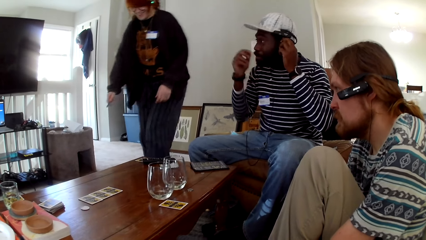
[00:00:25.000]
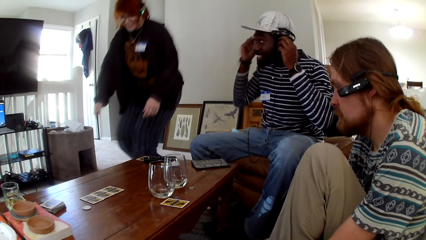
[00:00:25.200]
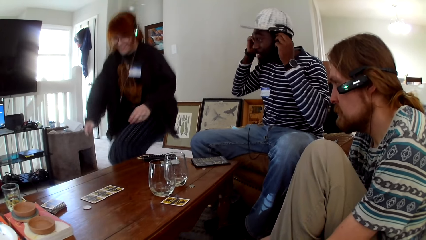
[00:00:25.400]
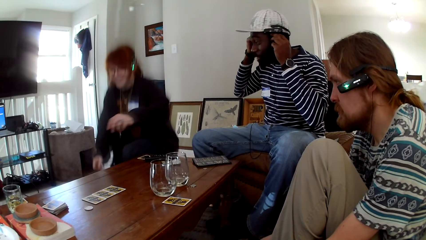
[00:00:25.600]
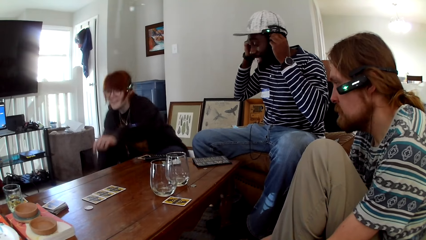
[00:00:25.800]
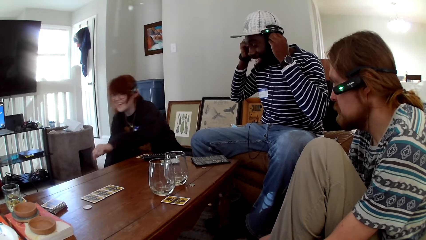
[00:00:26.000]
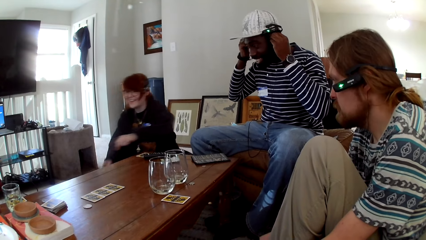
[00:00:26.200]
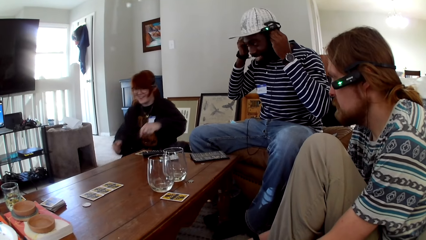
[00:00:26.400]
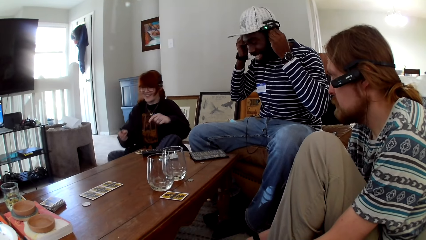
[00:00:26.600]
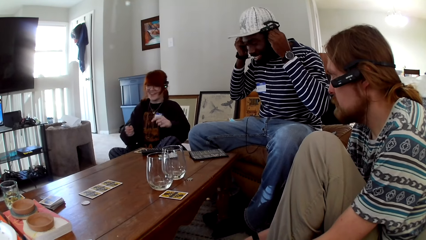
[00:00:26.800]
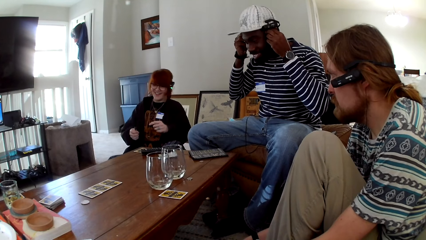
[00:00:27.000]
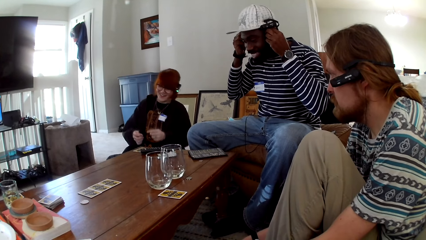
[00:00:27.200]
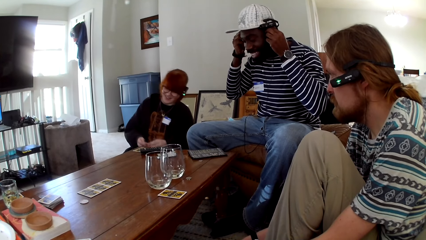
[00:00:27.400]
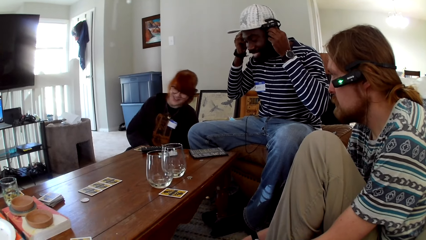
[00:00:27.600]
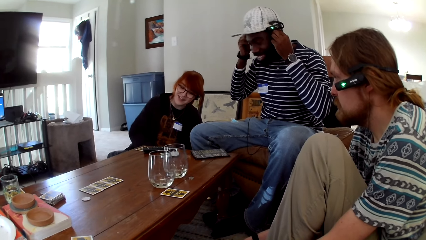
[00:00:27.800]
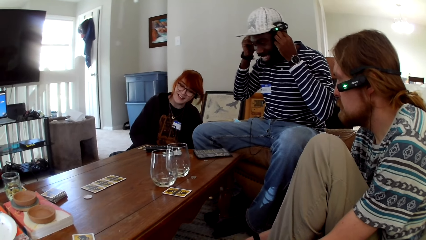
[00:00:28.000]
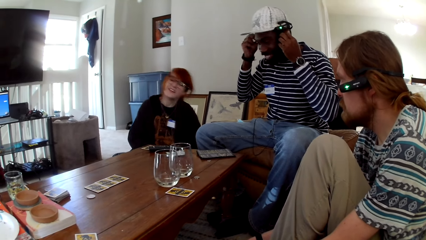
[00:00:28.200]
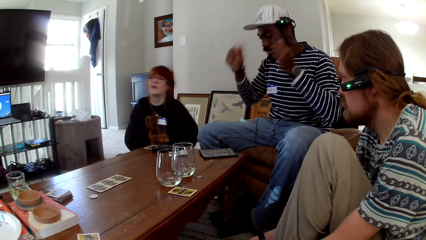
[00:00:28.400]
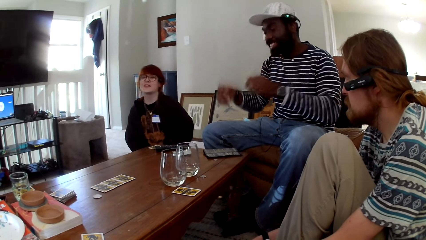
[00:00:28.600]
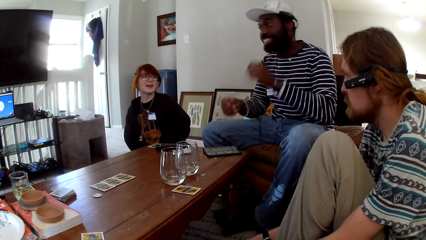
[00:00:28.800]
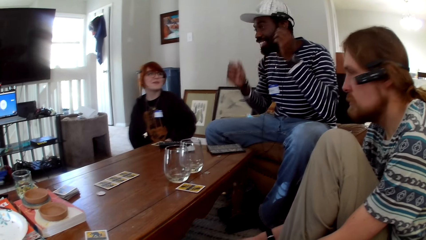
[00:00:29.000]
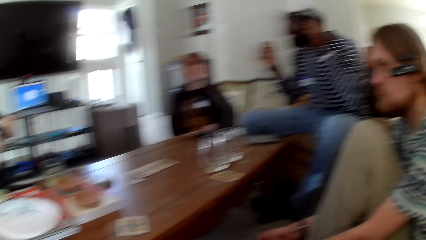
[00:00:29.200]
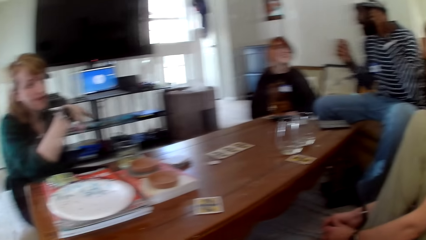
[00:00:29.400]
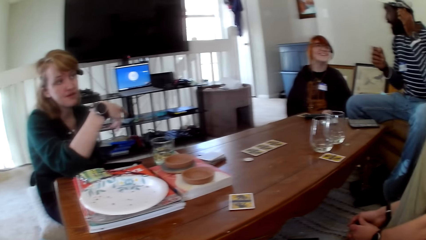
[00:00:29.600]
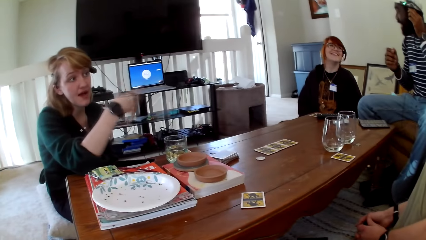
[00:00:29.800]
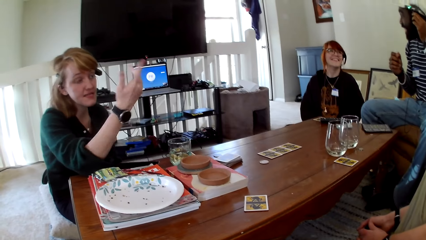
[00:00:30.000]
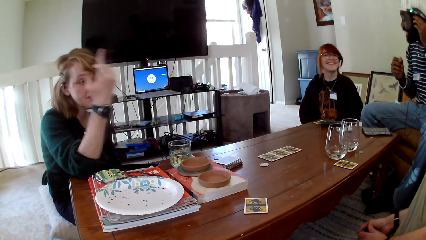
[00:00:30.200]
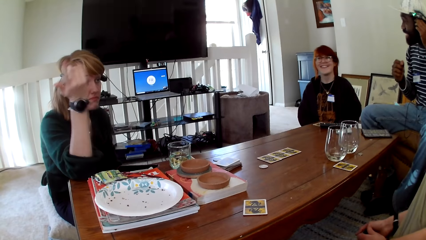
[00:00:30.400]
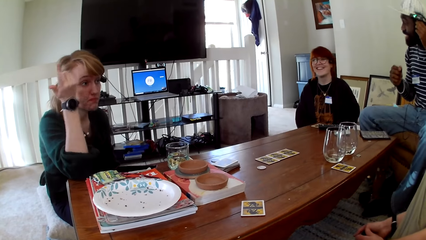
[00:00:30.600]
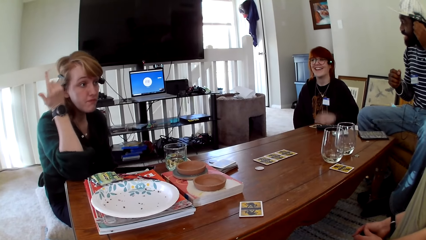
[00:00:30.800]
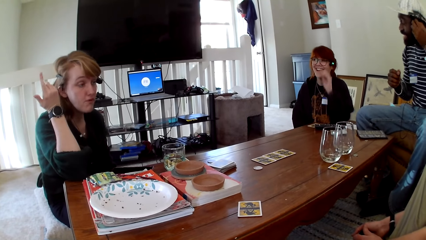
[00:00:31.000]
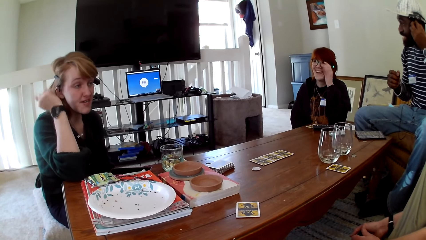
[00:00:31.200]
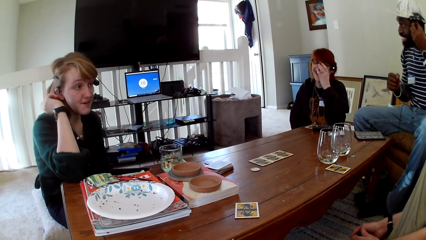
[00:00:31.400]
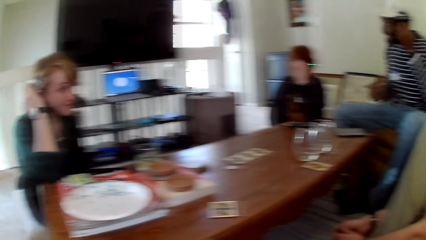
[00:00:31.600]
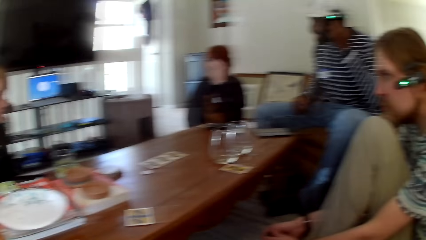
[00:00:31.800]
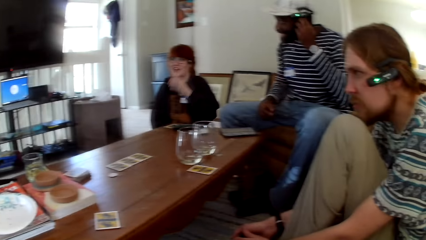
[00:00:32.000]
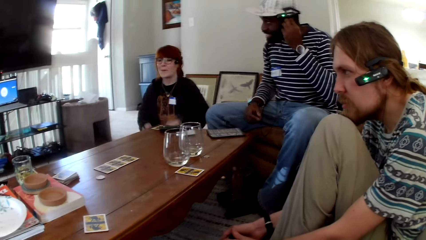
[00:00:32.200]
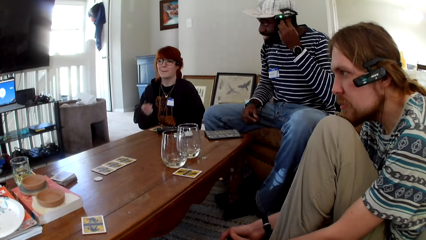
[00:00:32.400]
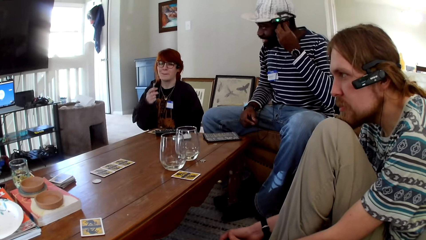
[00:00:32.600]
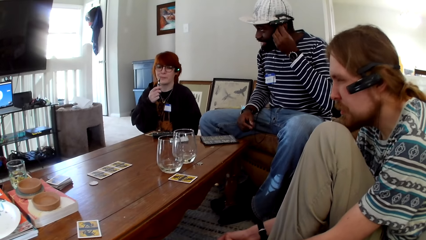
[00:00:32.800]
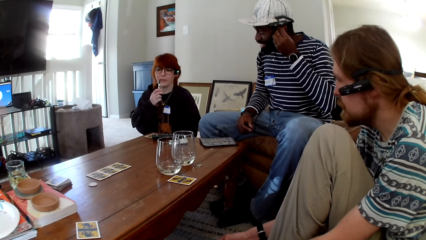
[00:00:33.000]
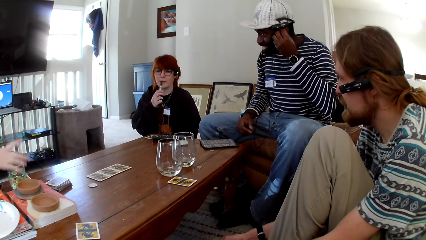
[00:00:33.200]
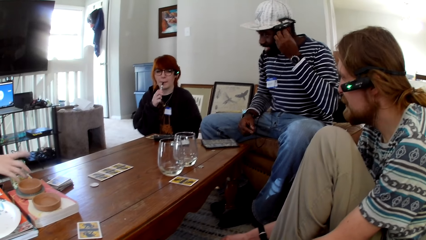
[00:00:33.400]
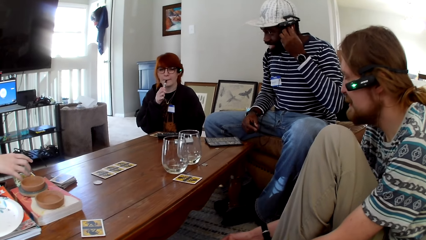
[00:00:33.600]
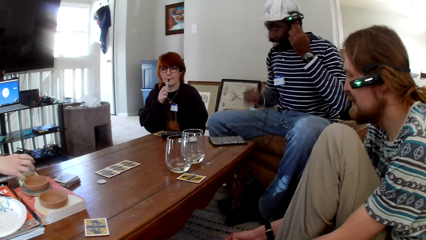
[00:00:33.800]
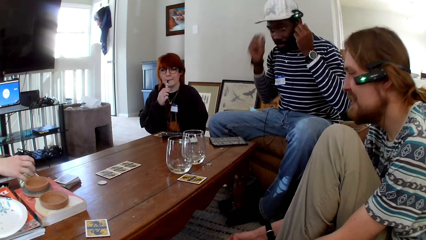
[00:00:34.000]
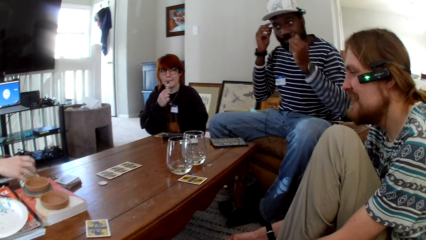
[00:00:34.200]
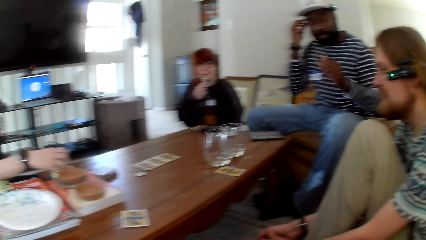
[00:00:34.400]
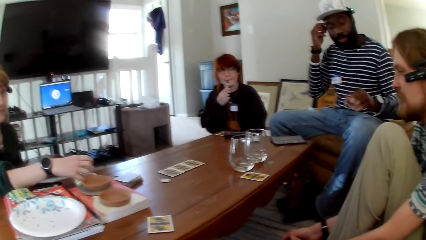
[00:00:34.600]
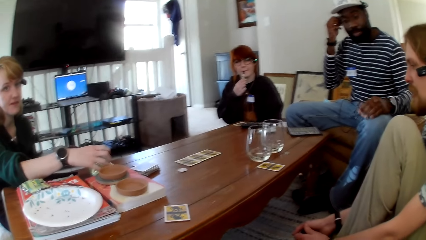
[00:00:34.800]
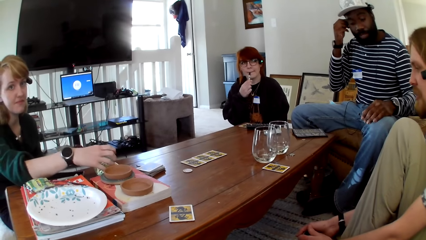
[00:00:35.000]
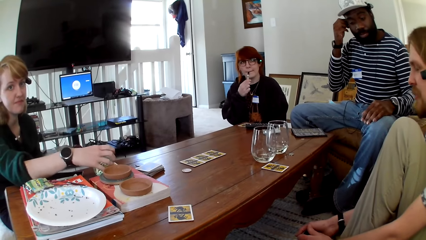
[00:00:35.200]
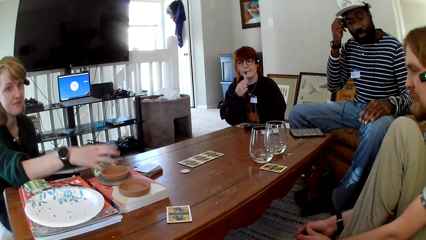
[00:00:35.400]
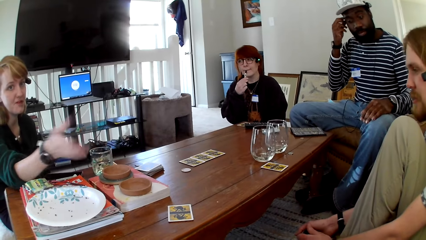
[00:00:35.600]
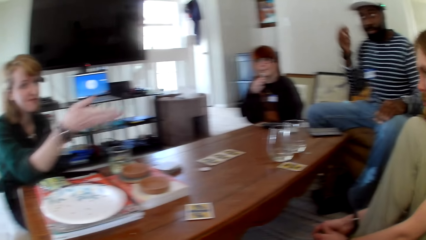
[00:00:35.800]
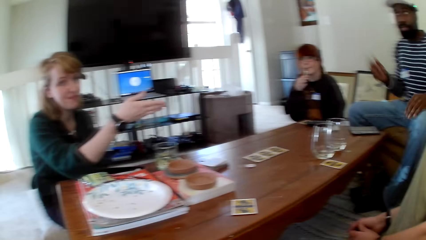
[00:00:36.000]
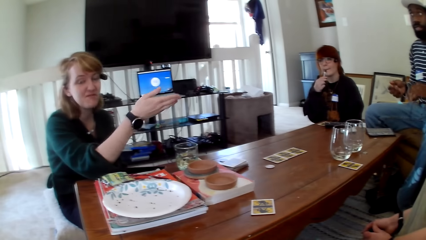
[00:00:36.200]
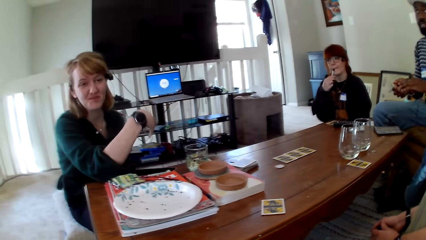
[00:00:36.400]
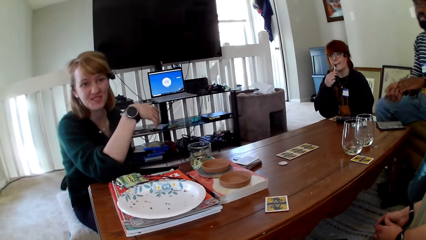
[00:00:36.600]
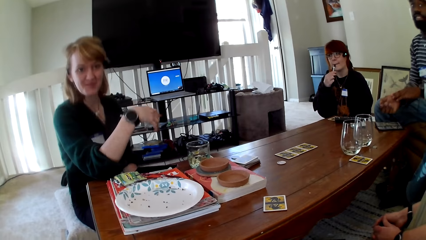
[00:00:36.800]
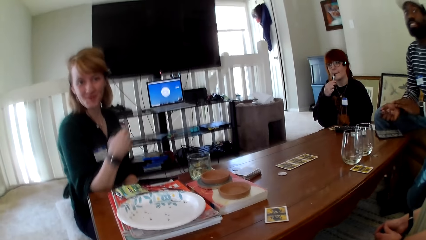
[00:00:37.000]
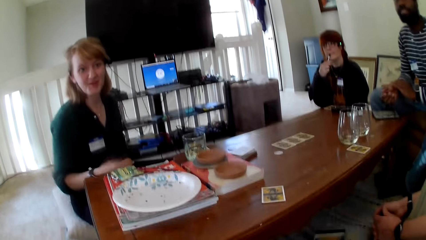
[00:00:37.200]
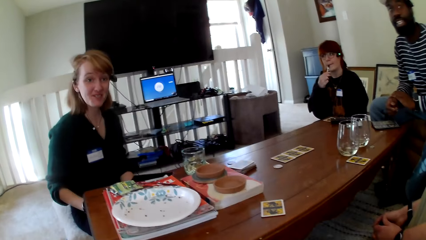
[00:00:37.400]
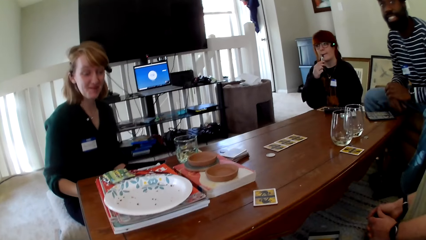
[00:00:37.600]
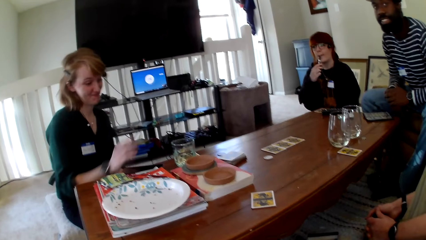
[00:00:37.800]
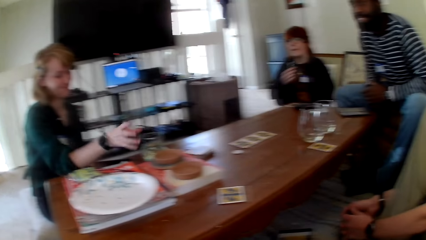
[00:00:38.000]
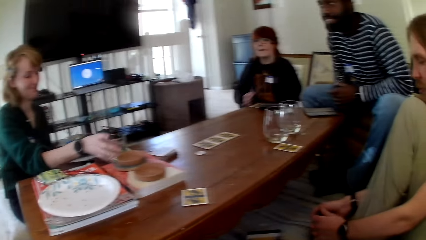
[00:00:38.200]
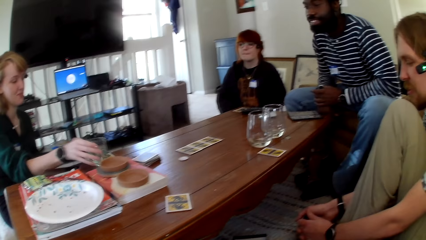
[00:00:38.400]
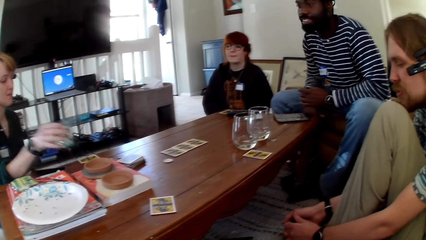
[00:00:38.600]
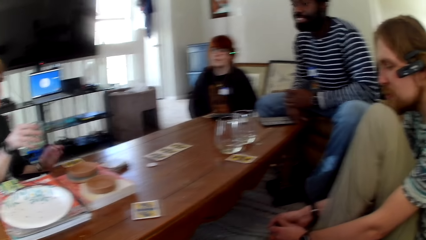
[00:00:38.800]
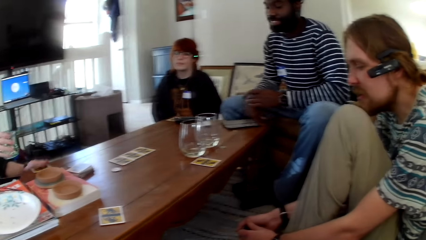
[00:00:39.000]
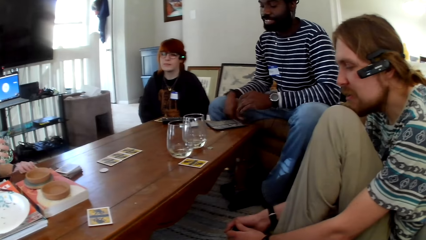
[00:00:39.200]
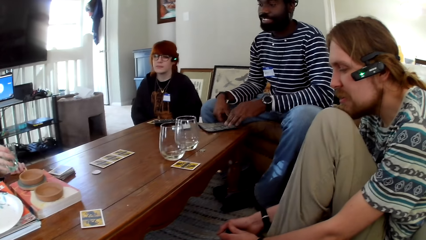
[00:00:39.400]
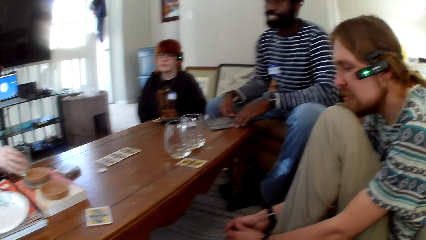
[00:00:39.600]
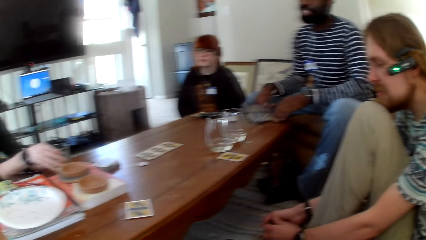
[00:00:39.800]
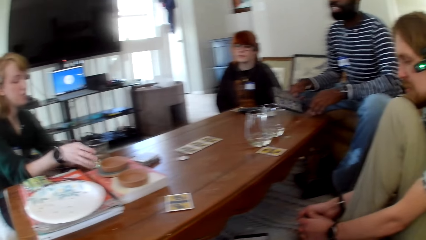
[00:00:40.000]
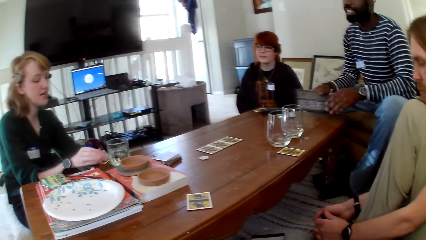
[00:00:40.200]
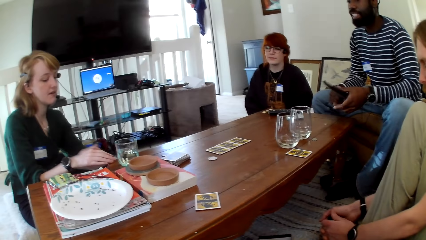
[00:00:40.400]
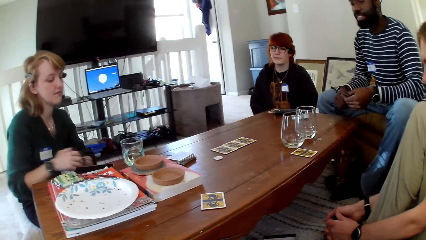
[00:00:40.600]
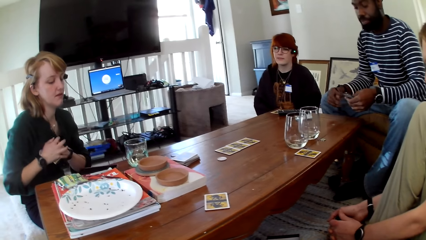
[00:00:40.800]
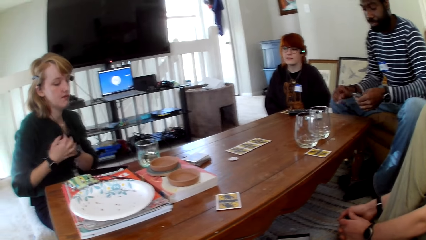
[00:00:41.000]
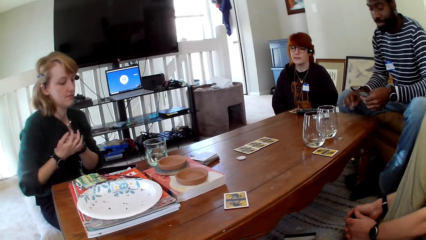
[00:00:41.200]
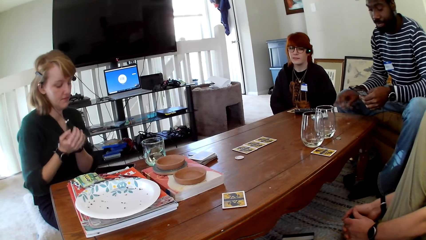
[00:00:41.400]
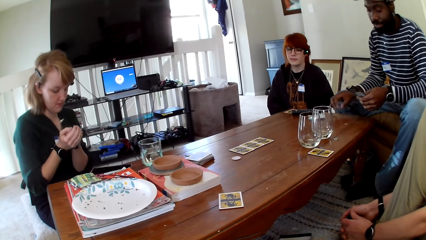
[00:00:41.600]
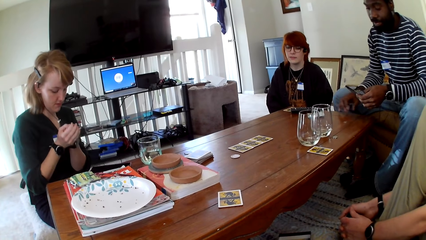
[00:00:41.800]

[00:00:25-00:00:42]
A woman sits on the floor. A man pulls his hands off the headset. Another woman gestures her hand. A person raises a hand up. The first woman adjusts her glasses. The man holds the headsets. The first woman smokes vape. The man holds the headsets and pulls his hands off the headset. Another person touches the face. The other woman gestures her hand. The man holds his hand. The other woman picks up a glass of water and picks a card. The man picks a pamphlet. The other woman puts the glass on the table and picks a card.
